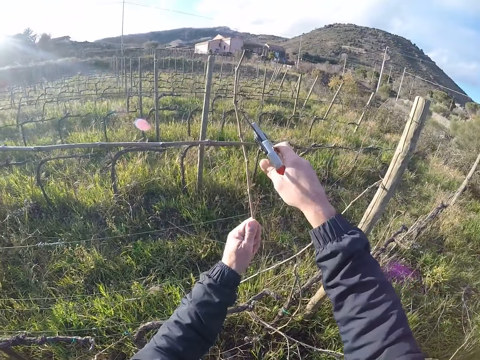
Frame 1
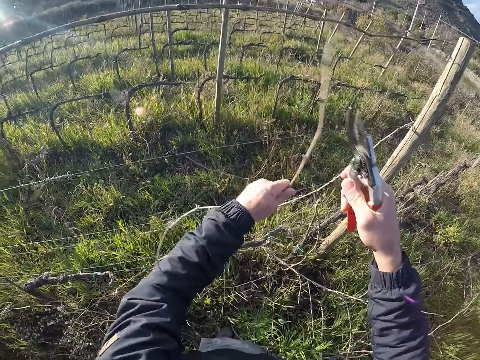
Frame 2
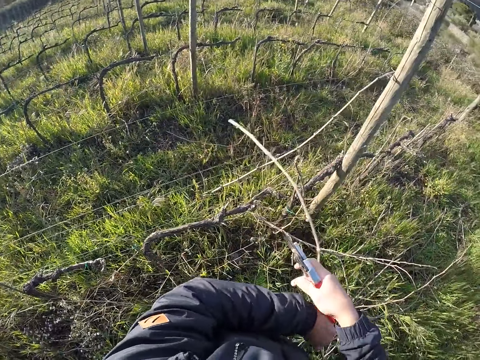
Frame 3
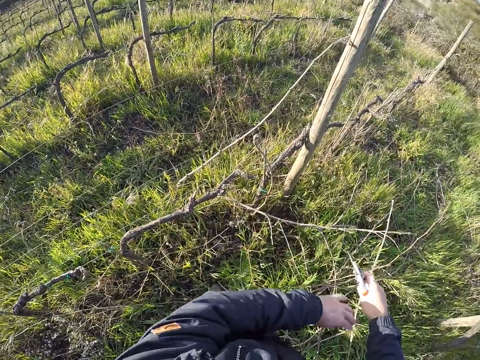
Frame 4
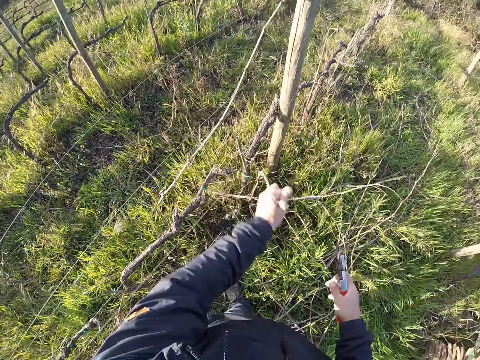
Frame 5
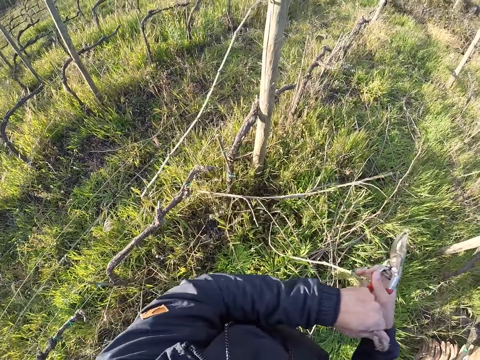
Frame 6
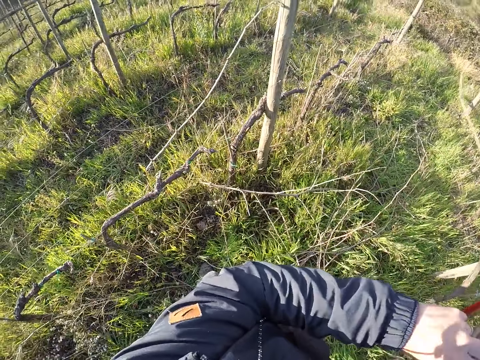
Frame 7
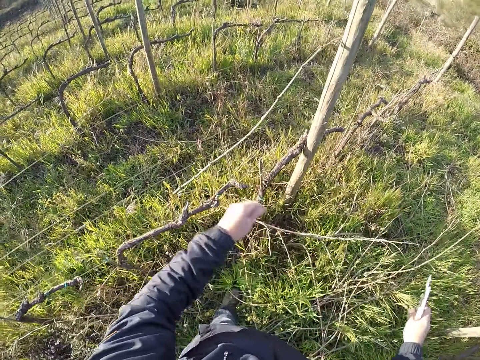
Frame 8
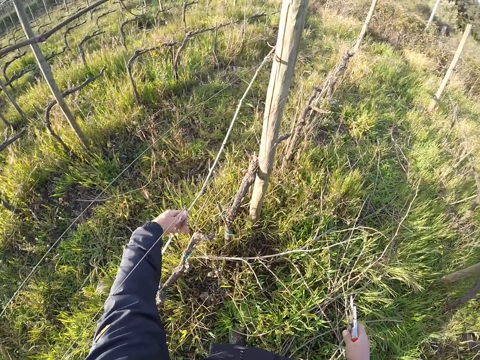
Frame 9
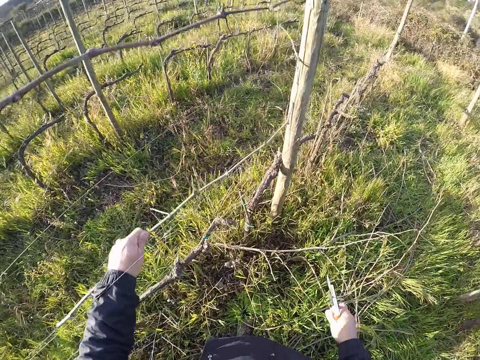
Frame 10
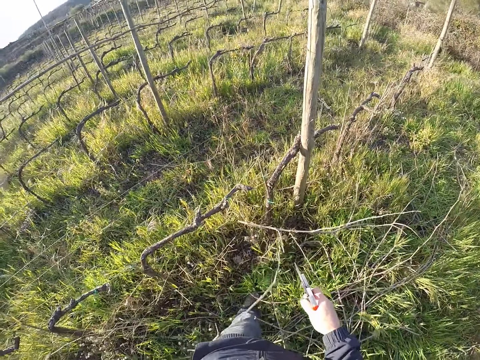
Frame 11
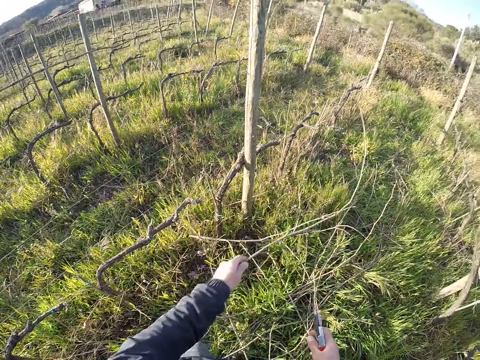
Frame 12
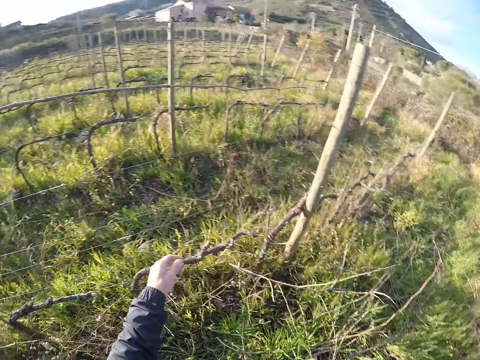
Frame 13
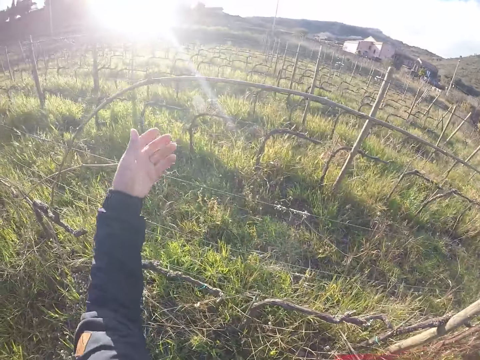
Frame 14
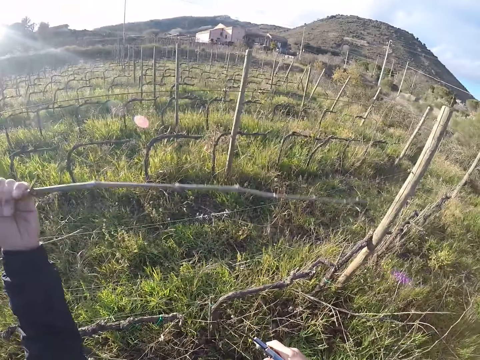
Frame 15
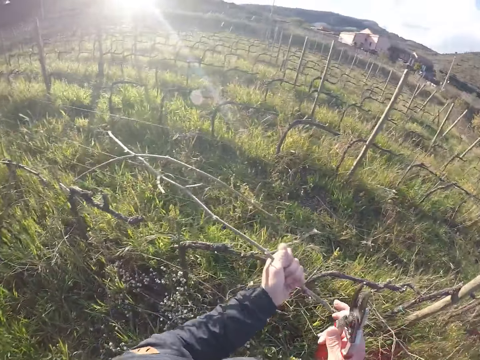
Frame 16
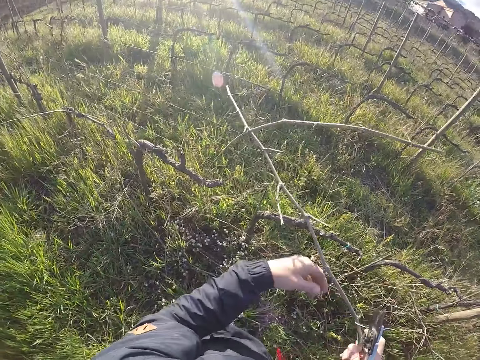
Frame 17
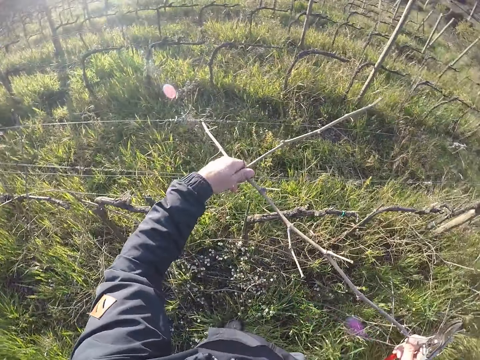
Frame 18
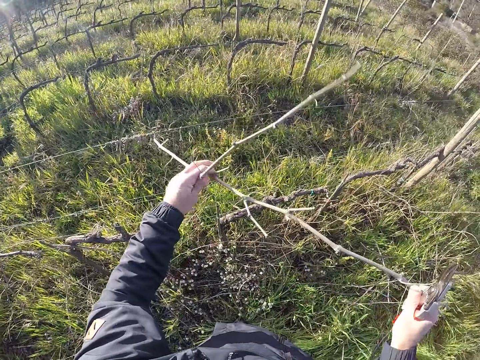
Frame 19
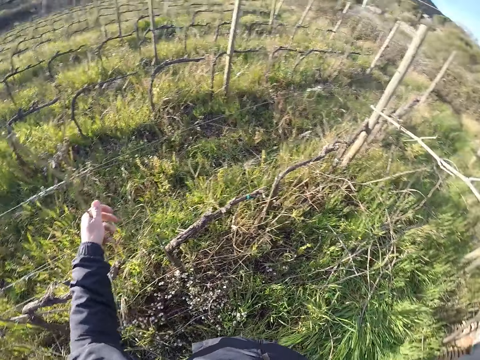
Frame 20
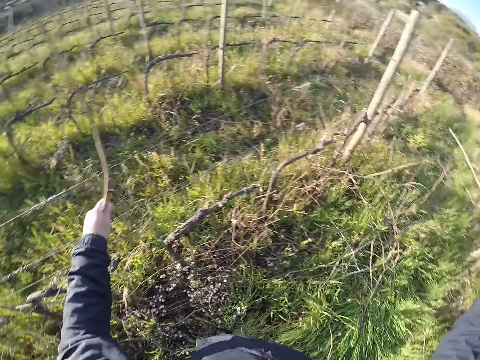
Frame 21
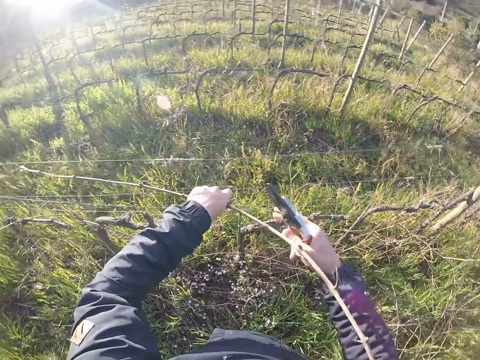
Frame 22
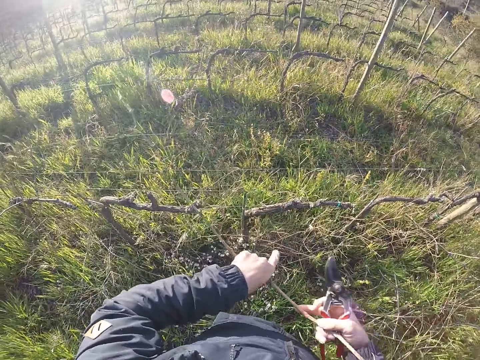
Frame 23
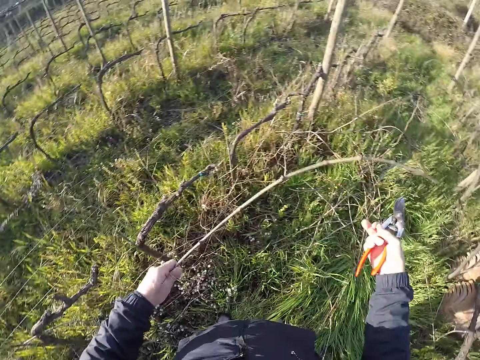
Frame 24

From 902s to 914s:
The camera wearer pulls a stick branch from the wire mesh with both hands. He cuts the stick branch with the secateurs in his right hand. He drops the stick branch on the ground with his right hand. He pulls a stick branch from the wire mesh with both hands. He picks a dry branch on the fence. He puts the dry branch on the ground. He pulls a stick branch from the wire mesh with his left hand. He drops the stick branch on the ground with his right hand. He pulls a stick branch from the wire mesh with his left hand. He passes the stick branch from his left hand to his right hand. He pulls a stick branch from the wire mesh with his left hand. He drops the stick branch on the ground with his right hand. He pulls a stick branch from the wire mesh with both hands.

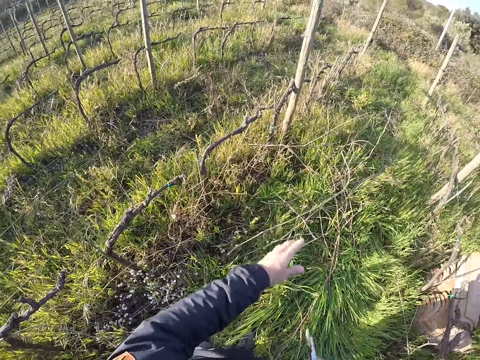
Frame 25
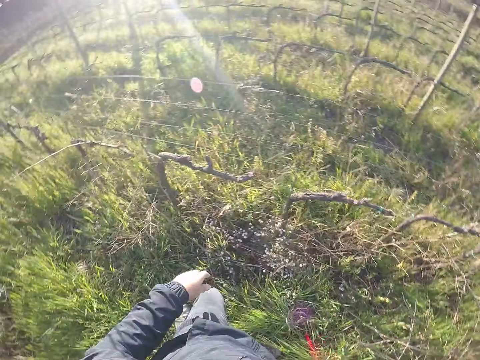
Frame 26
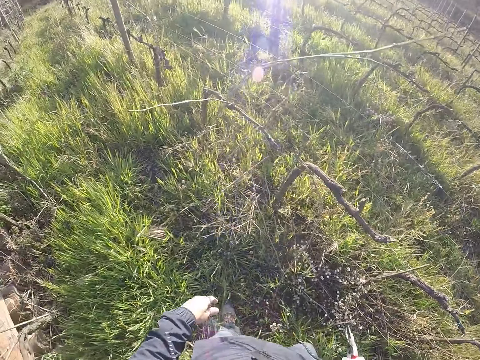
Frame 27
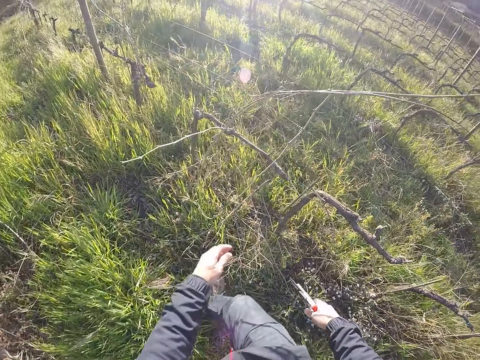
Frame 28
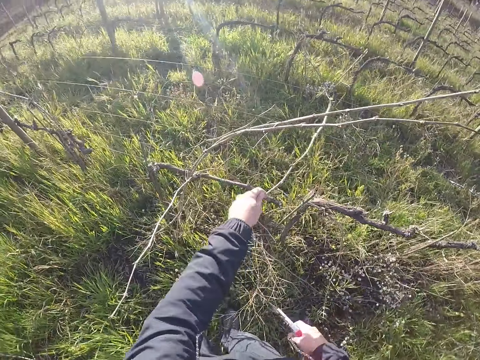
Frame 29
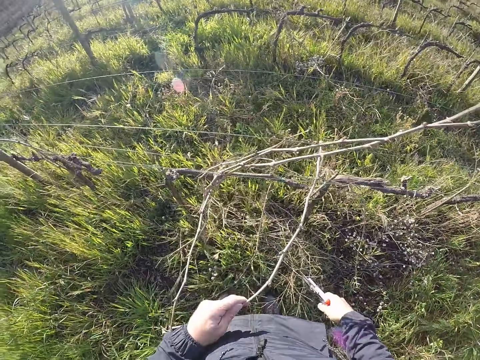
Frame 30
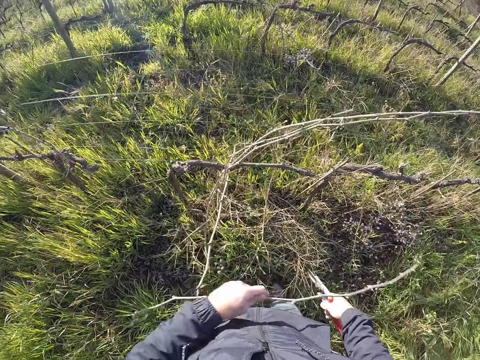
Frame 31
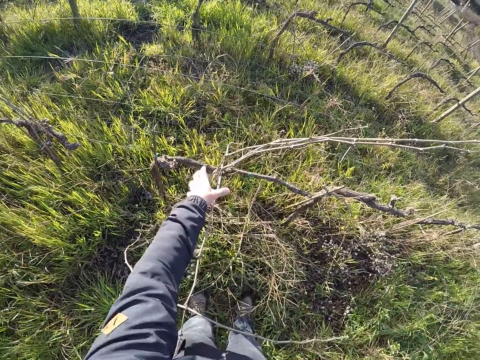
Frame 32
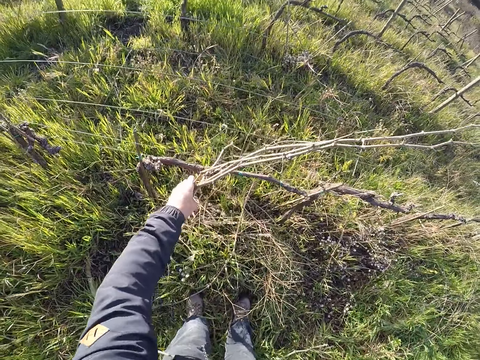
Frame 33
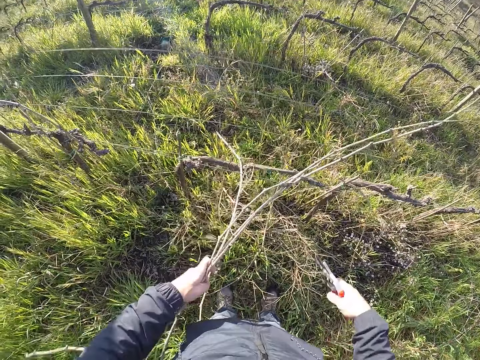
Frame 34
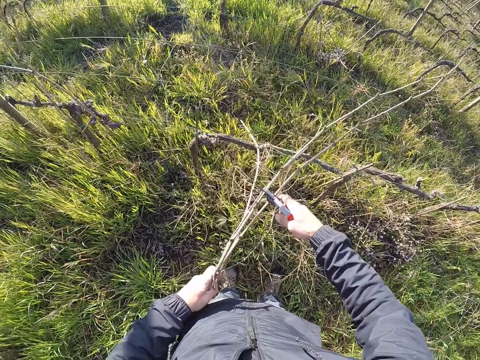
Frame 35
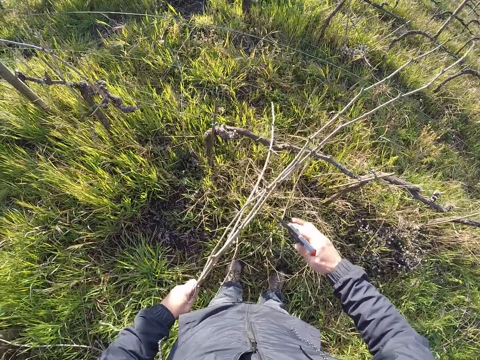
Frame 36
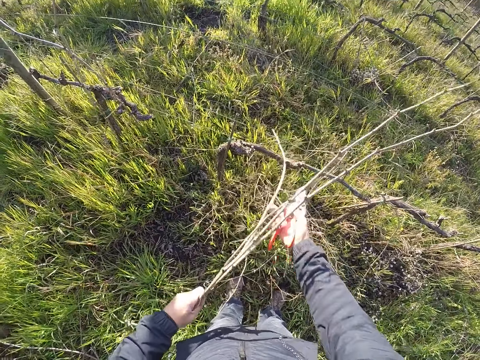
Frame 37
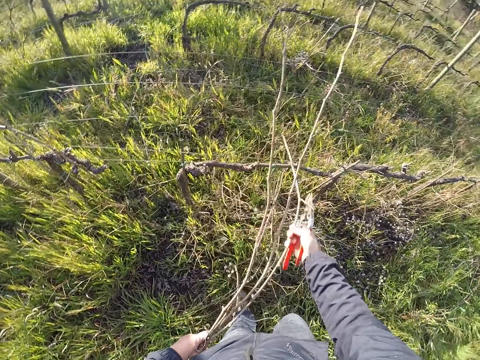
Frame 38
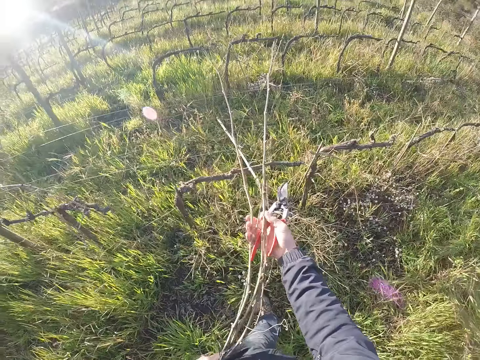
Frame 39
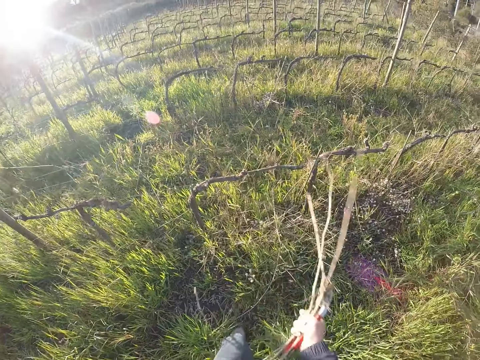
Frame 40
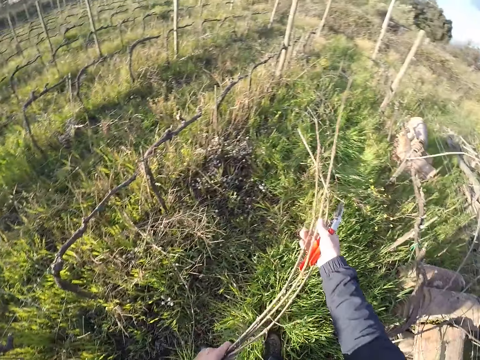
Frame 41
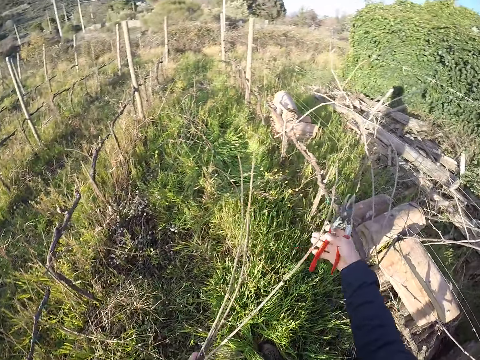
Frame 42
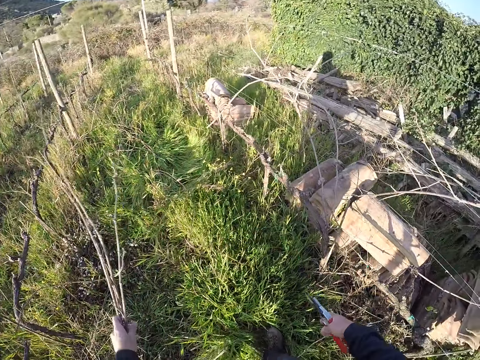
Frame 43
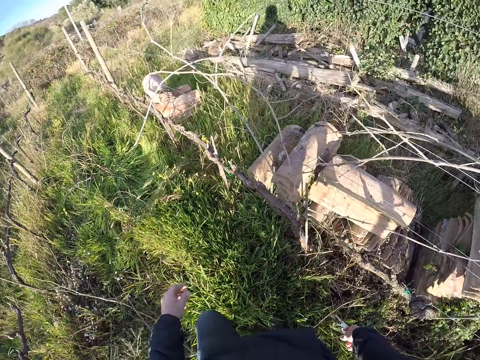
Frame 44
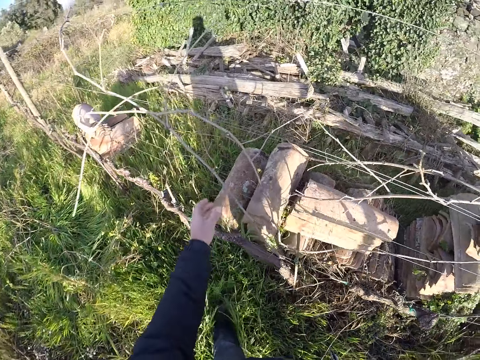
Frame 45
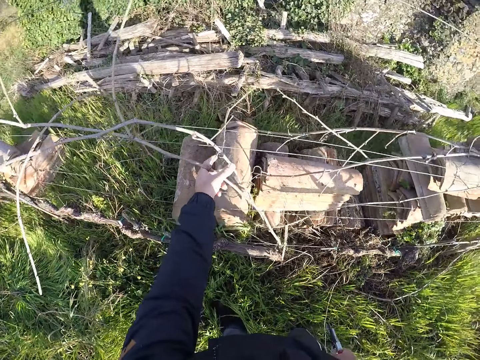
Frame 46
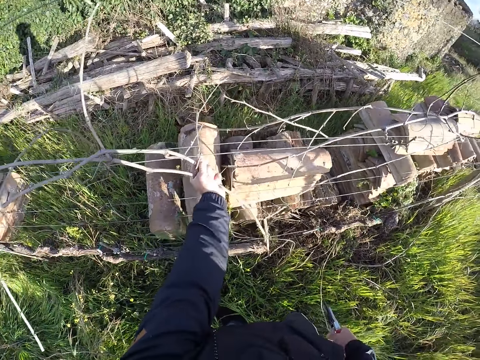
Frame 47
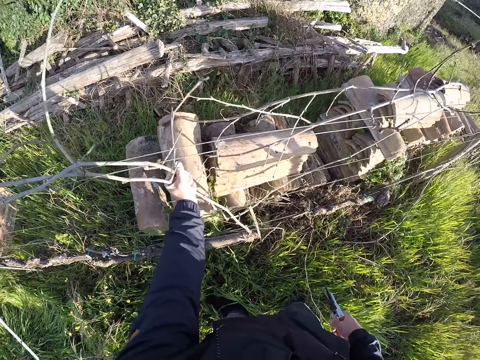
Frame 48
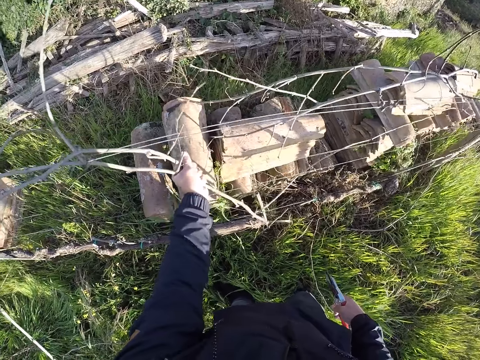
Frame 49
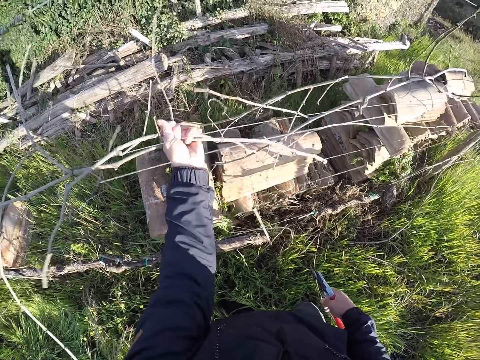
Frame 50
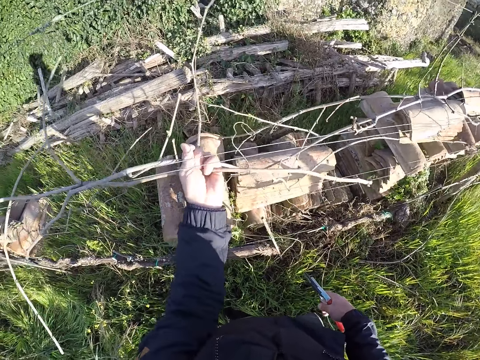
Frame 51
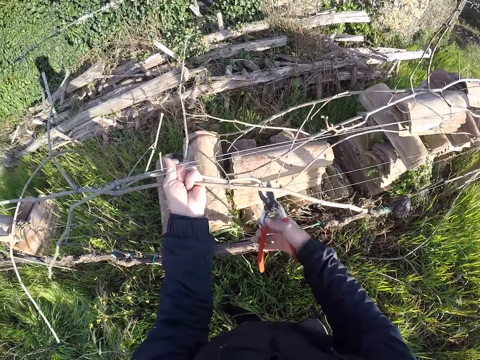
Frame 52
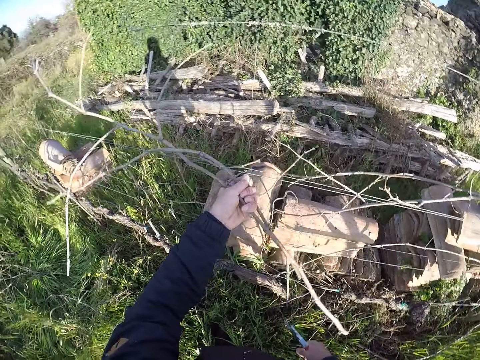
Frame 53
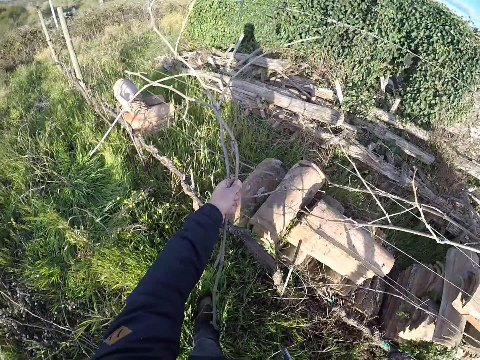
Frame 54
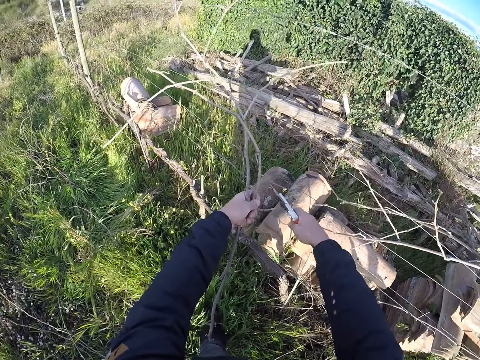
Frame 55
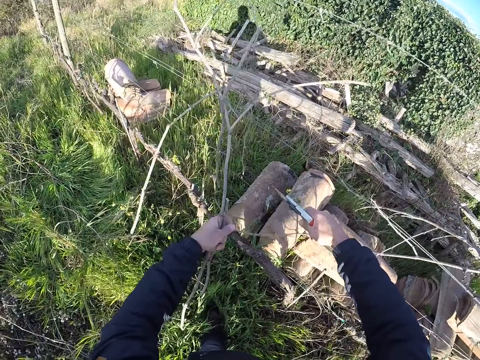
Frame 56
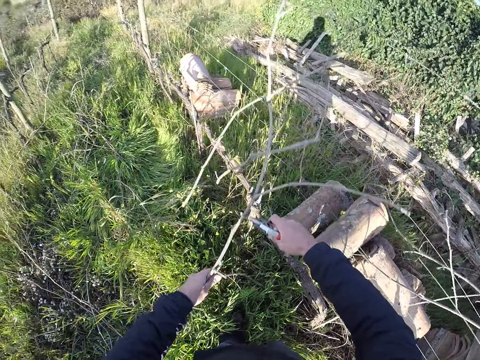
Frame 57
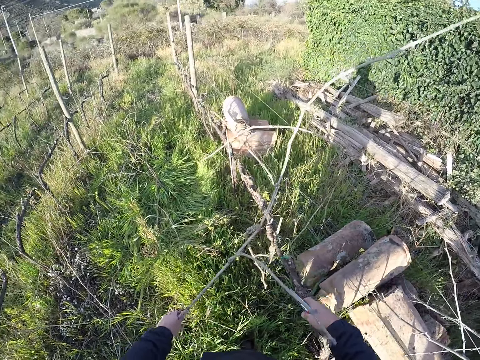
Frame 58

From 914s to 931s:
The camera wearer drops the stick branch on the ground with his left hand. He turns around. He pulls a stick branch from the wire mesh with both hands. He drops the stick branch on the ground with his left hand. He pulls a stick branch from the wire mesh with his left hand. He cuts the stick branch with the secateurs in his right hand. He pulls the stick branch from the wire mesh with both hands. He drops the stick branch on the ground with his left hand. He pulls a stick branch from the wire mesh with his left hand. He cuts the stick branch with the secateurs in his right hand. He cuts the stick branch with the secateurs again.
